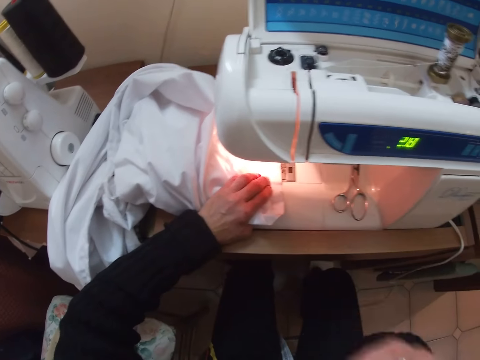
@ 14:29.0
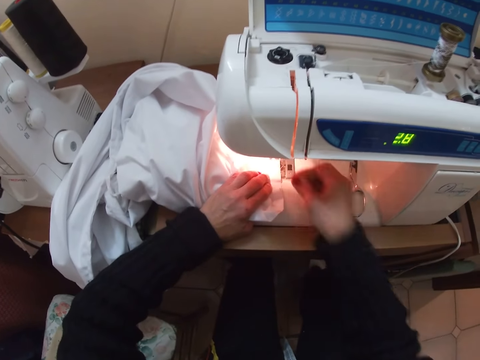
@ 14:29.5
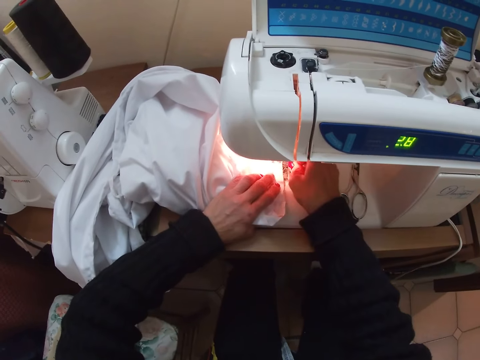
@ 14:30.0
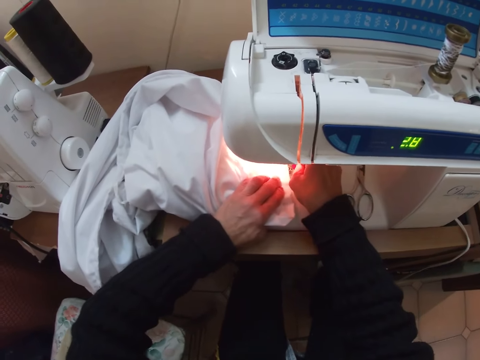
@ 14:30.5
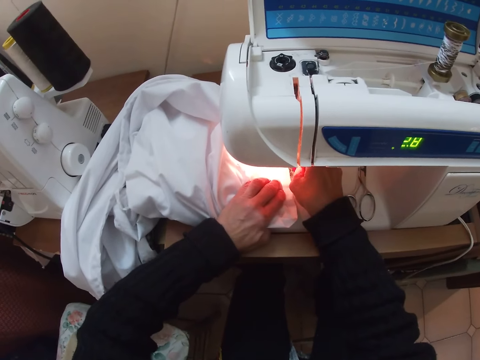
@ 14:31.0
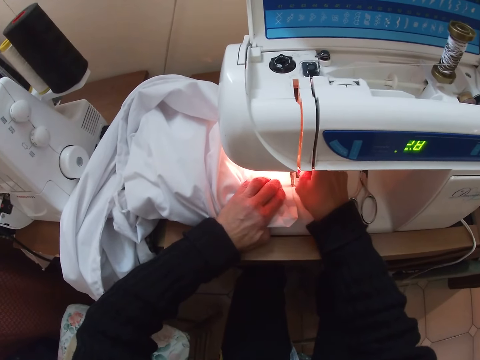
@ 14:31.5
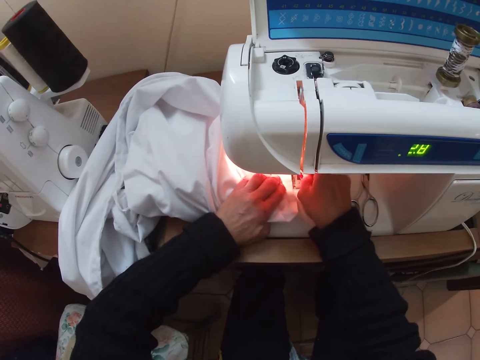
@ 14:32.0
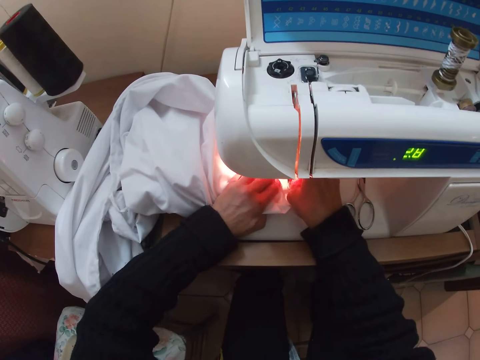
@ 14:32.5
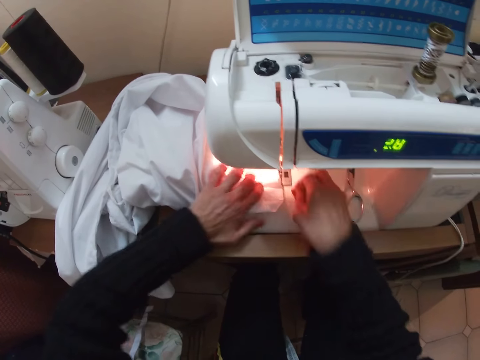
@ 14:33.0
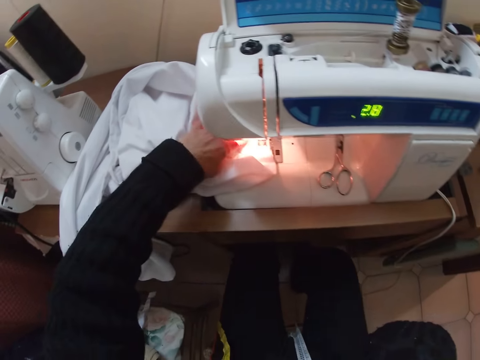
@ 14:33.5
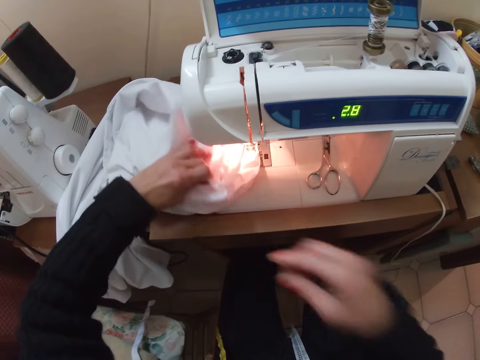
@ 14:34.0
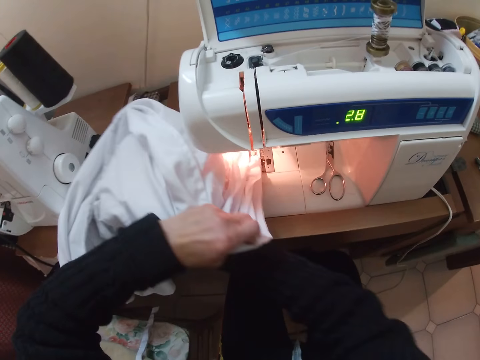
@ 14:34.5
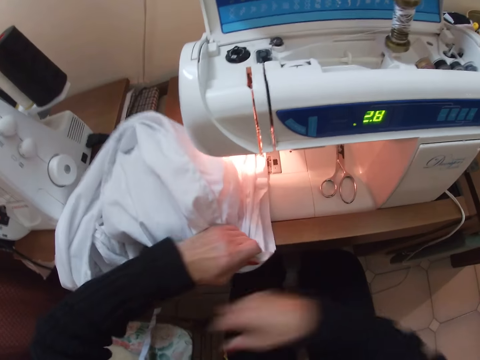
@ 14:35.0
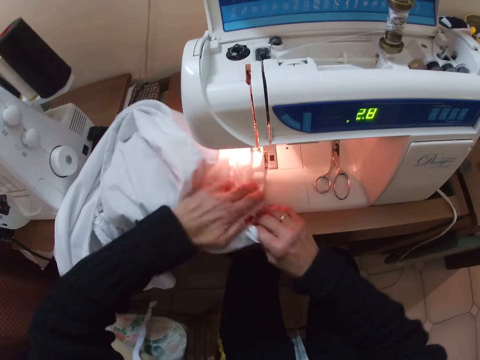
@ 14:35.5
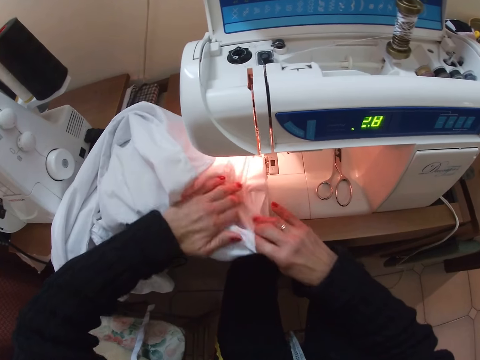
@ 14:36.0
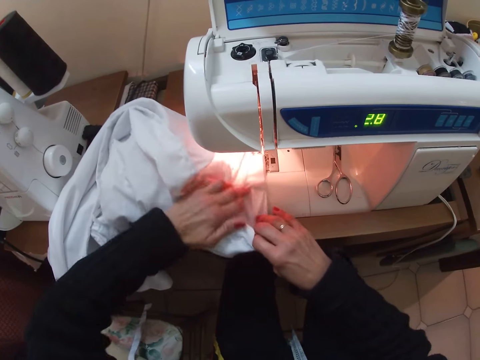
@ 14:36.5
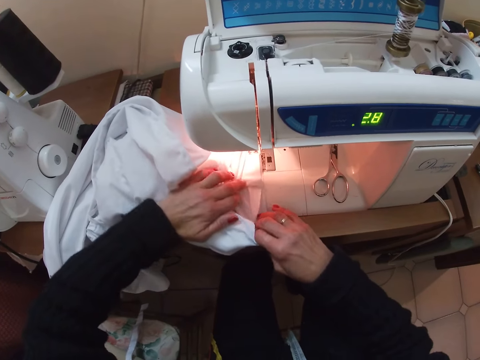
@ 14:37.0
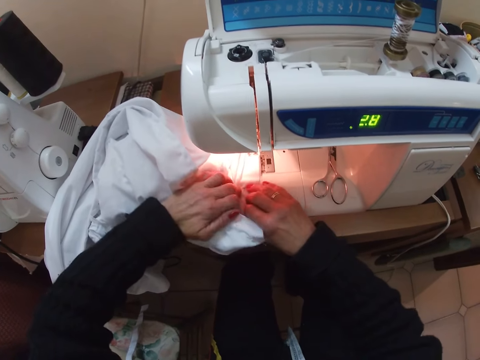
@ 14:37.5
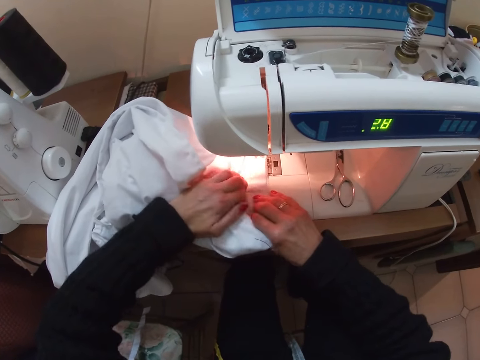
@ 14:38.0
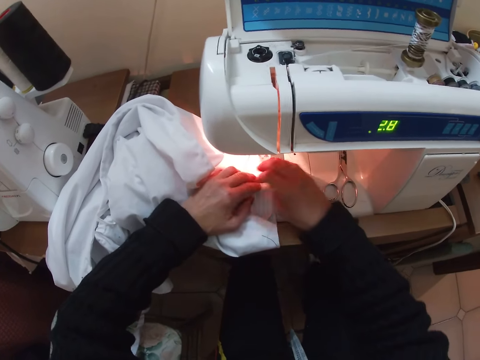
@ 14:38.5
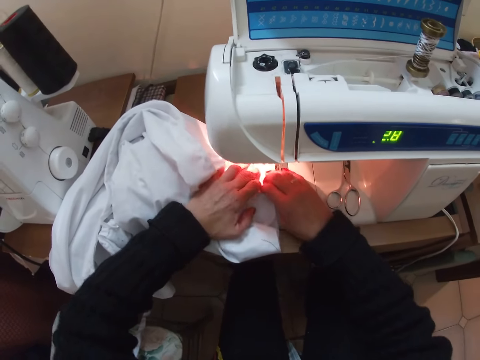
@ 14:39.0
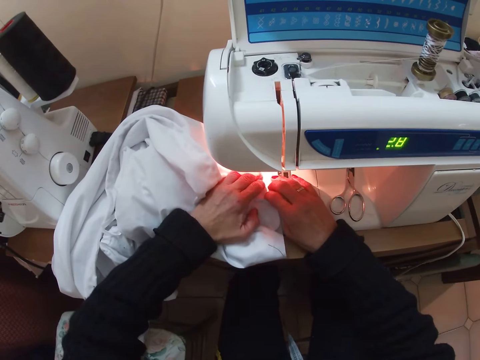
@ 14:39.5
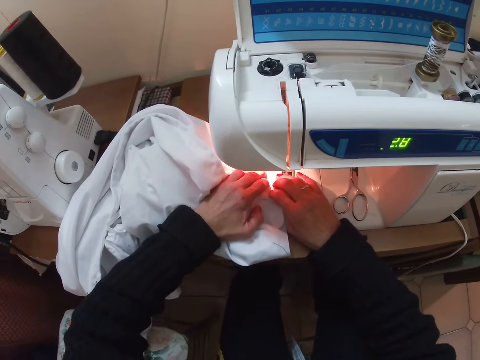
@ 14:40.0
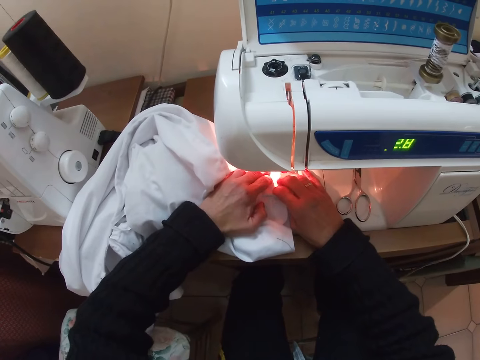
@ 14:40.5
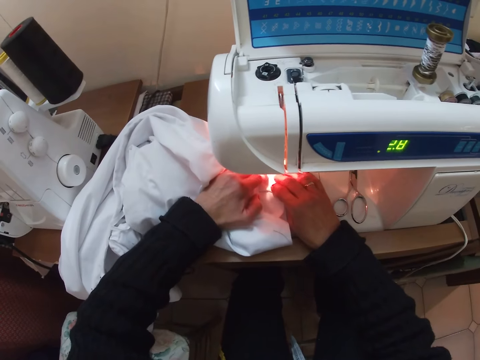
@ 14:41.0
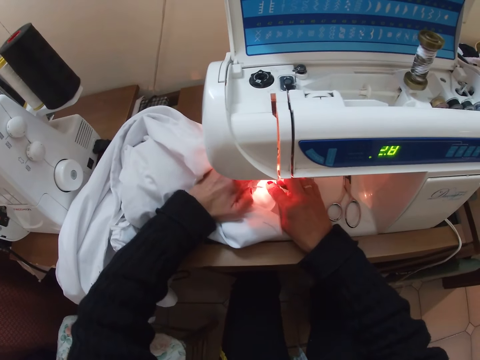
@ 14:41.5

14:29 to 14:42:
The camera wearer inspects the sewing machine. She touches her face. She inserts the pin into the cloth. She inspects the sewing machine. She sews the cloth. She holds the cloth in place. She touches her face. She adjusts the cloth on the sewing machine. She inspects the cloth. She holds the cloth in place. She sews the cloth.

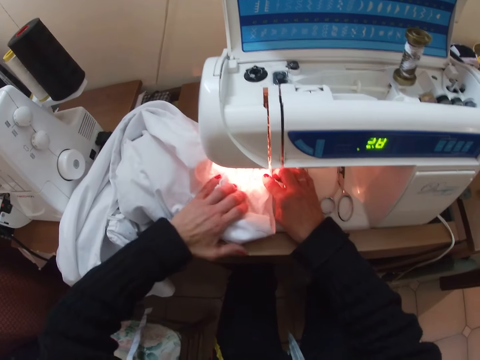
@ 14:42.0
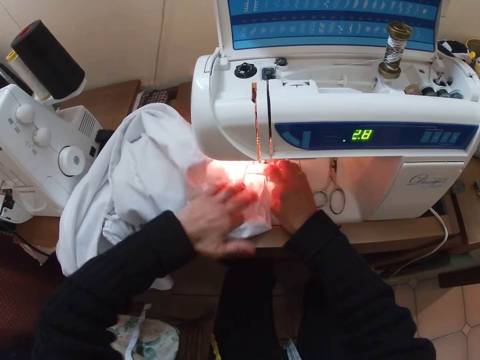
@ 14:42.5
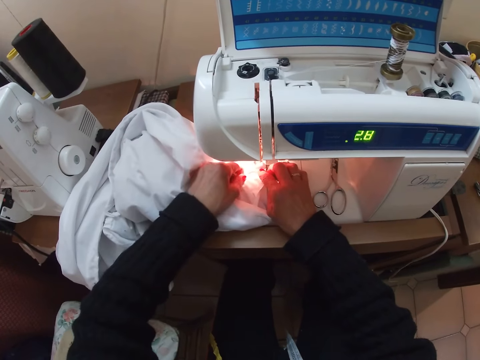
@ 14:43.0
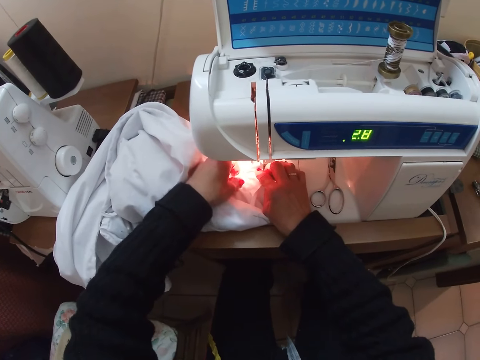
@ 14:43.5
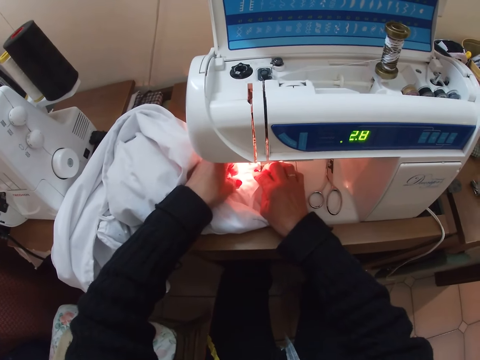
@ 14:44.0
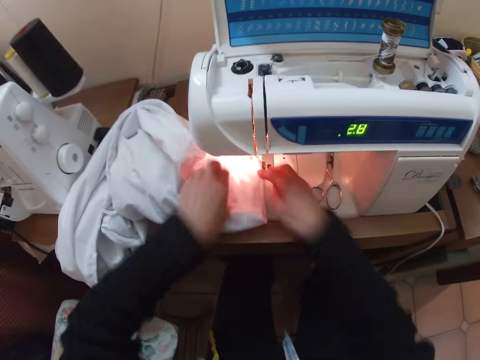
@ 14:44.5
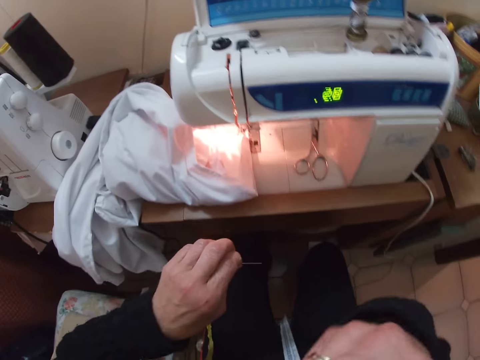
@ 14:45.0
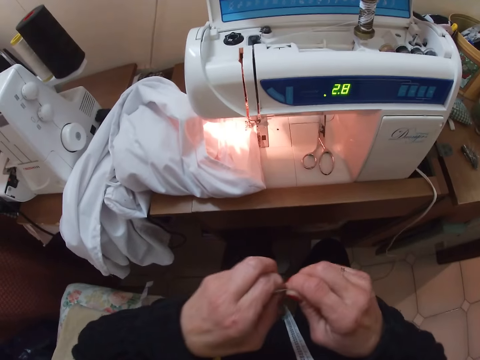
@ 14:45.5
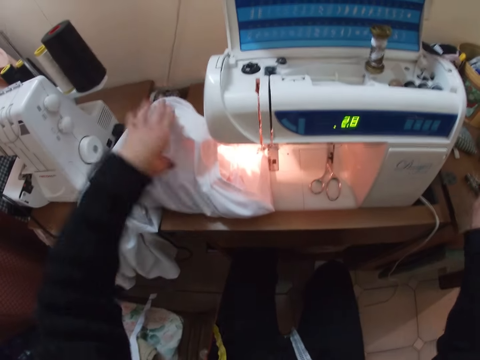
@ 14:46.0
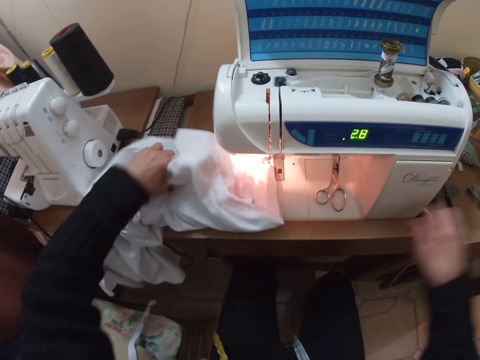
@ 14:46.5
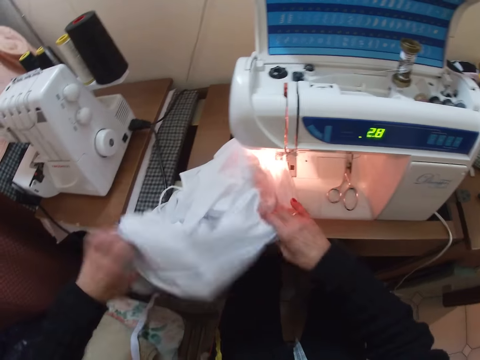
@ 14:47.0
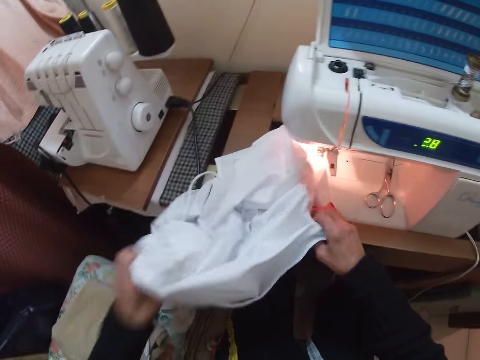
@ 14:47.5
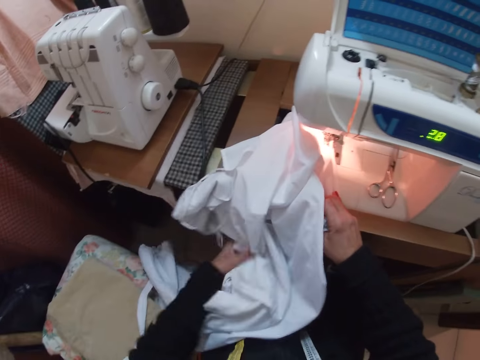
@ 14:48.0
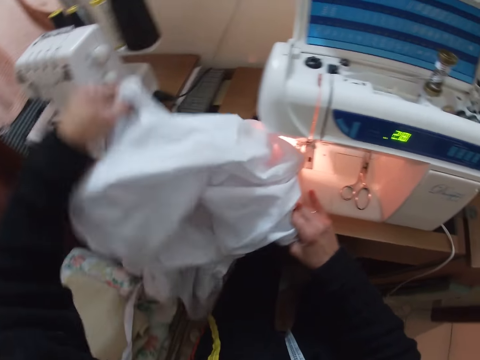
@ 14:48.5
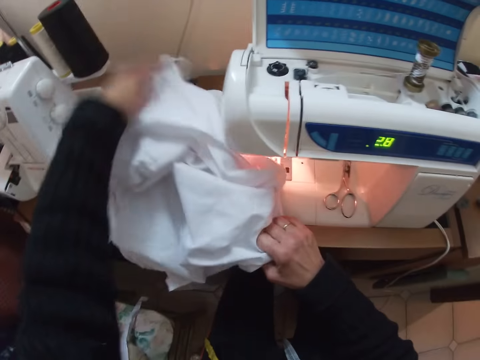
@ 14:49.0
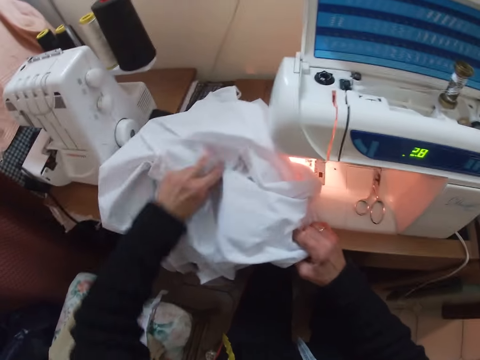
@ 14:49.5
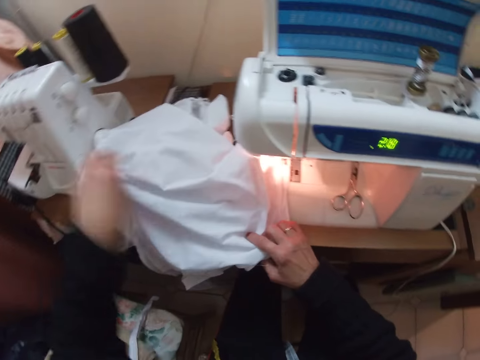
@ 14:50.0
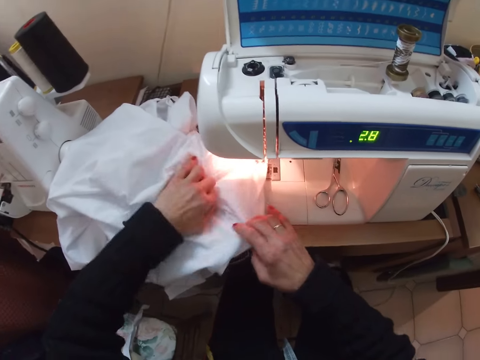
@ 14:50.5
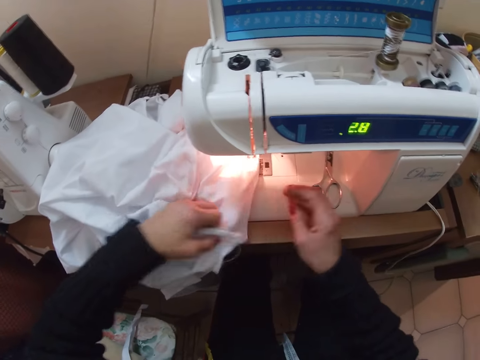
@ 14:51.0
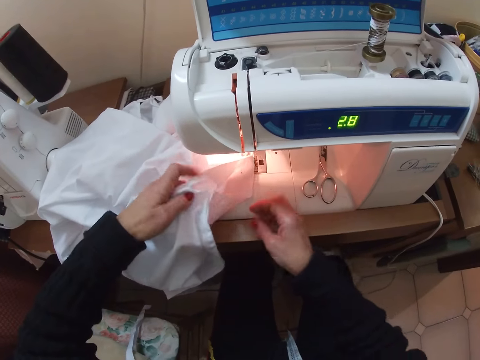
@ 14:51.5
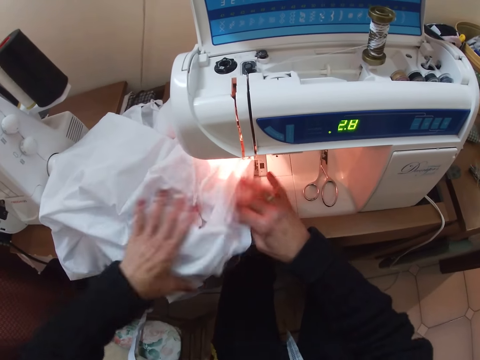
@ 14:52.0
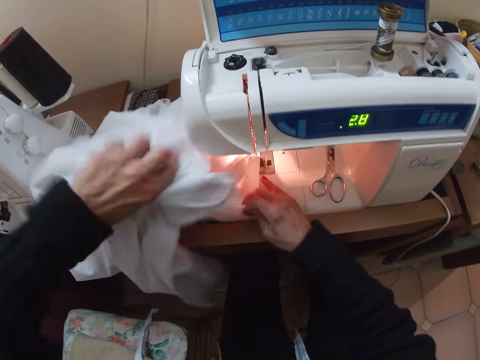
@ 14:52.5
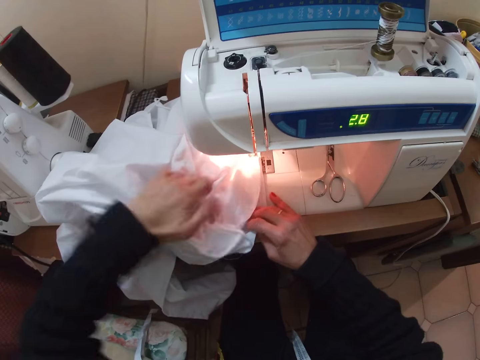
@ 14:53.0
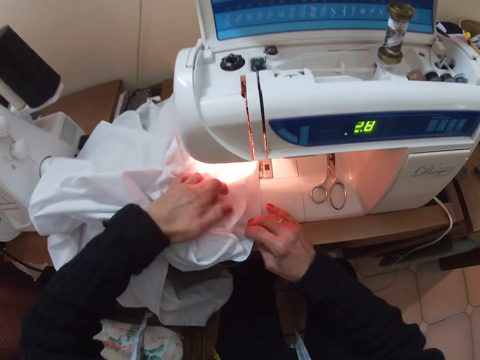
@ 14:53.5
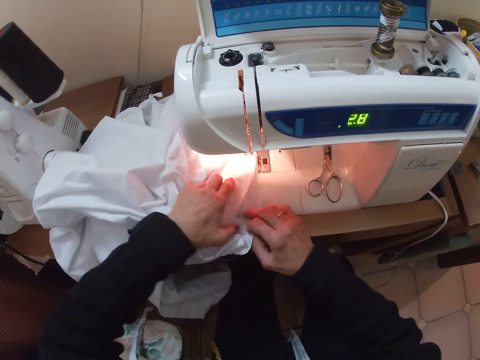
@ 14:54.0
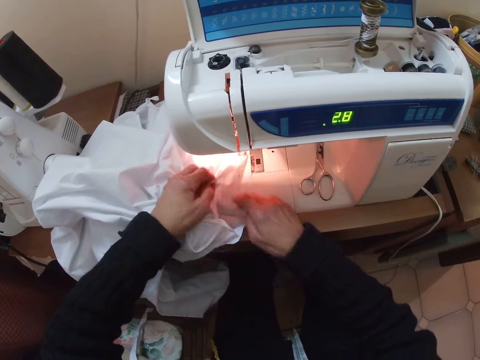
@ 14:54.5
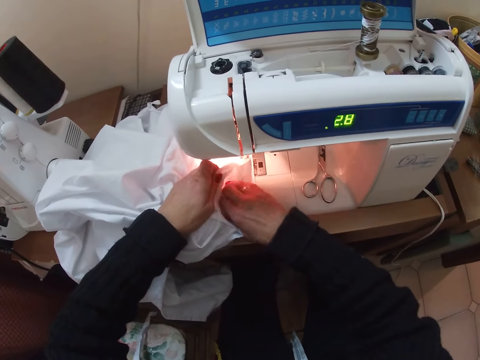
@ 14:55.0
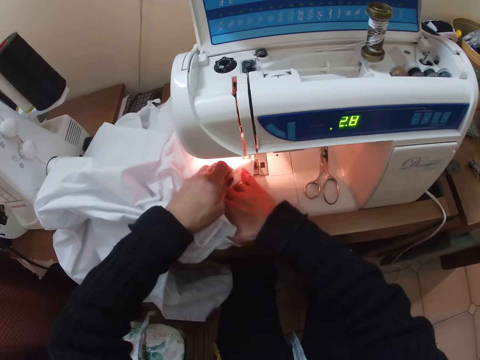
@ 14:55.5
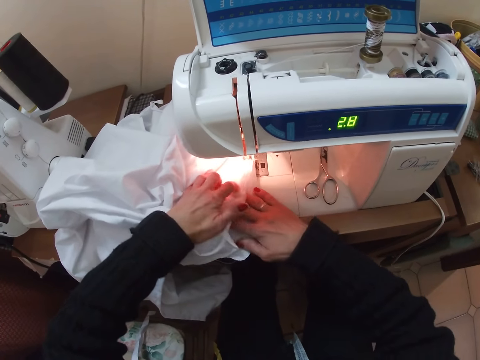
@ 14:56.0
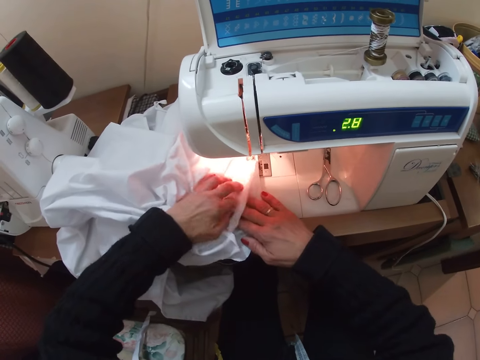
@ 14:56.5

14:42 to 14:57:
The camera wearer adjusts the cloth on the sewing machine. She inspects the cloth. She pulls out a pin from the cloth. She removes a pin from the mouth. She touches herself, stares at her hands. She drops the pins on the sewing table. She picks up the cloth from the sewing table. She inspects the cloth. She adjusts the cloth on the sewing machine.
